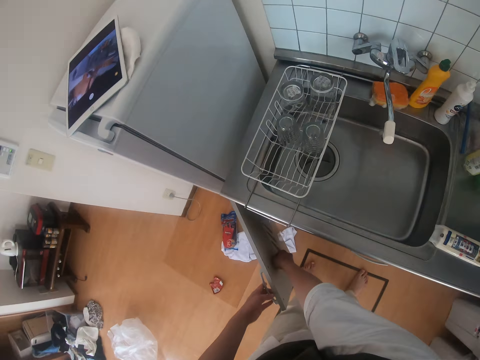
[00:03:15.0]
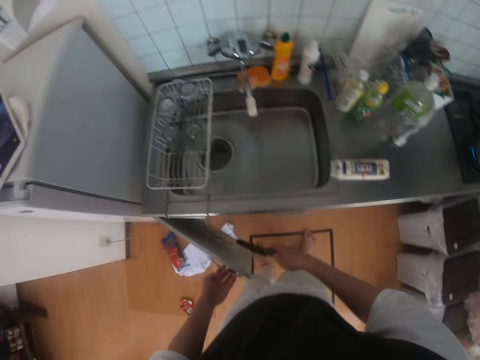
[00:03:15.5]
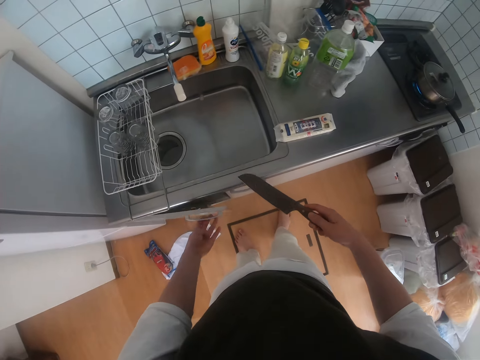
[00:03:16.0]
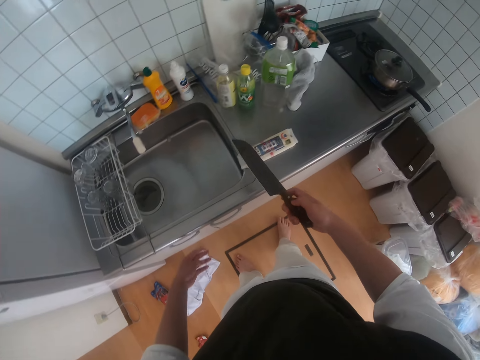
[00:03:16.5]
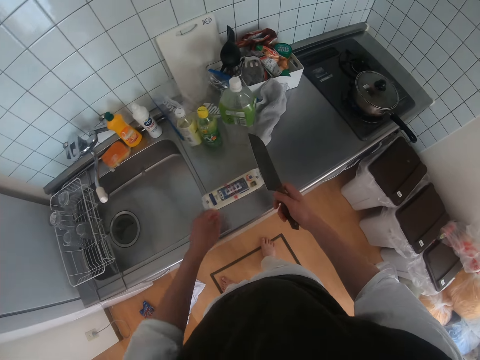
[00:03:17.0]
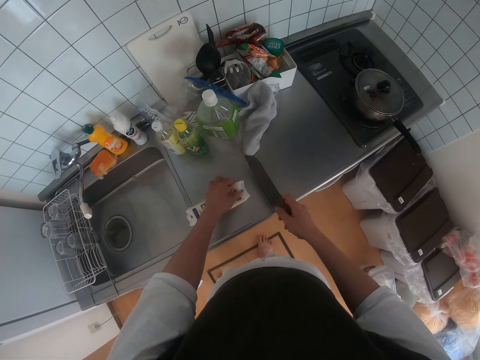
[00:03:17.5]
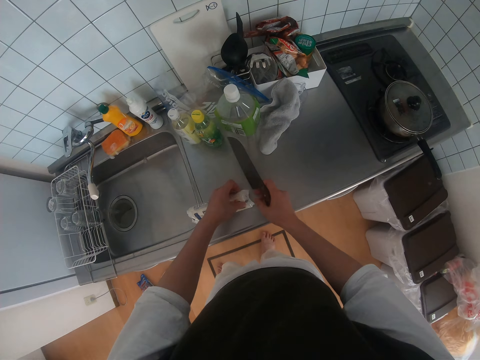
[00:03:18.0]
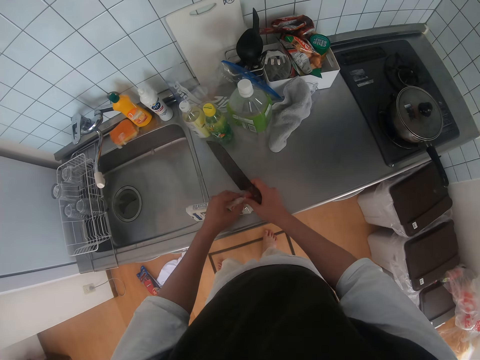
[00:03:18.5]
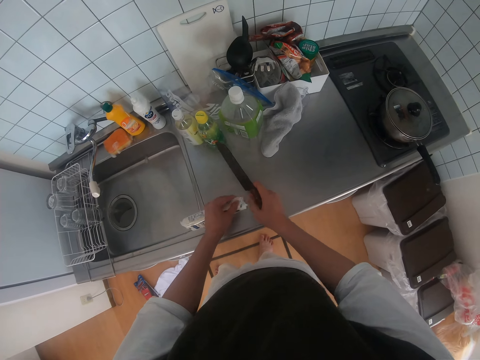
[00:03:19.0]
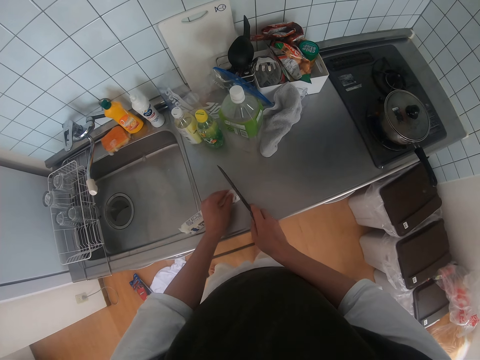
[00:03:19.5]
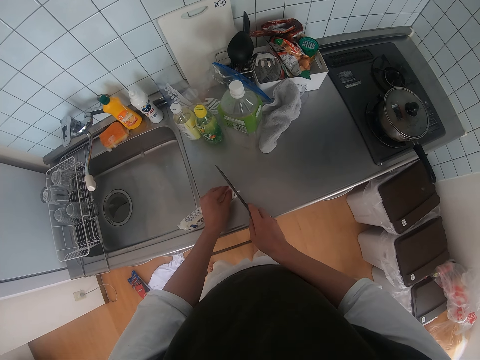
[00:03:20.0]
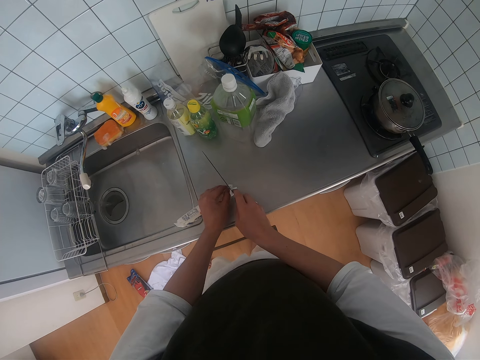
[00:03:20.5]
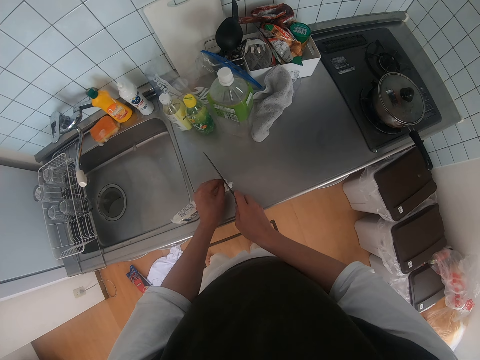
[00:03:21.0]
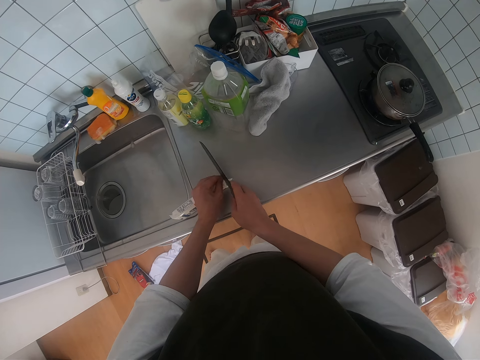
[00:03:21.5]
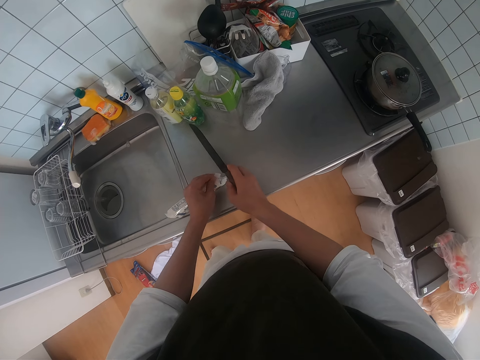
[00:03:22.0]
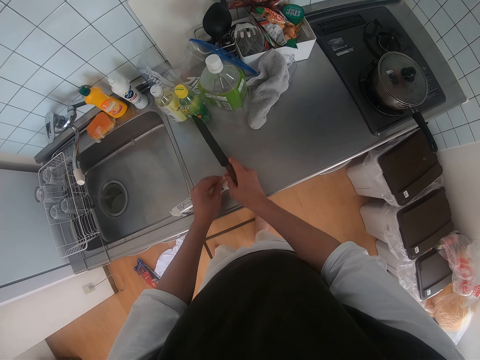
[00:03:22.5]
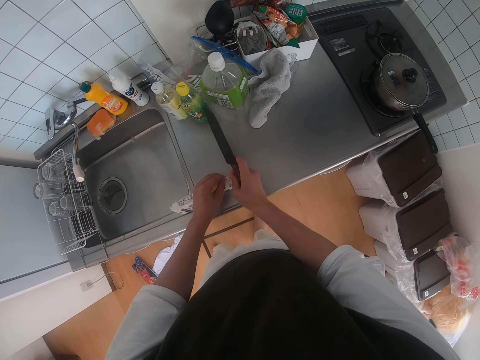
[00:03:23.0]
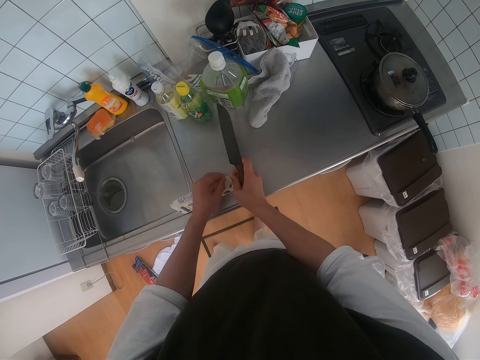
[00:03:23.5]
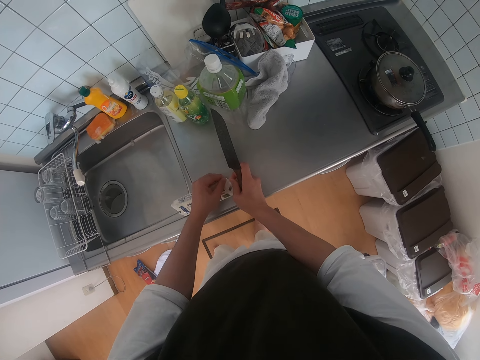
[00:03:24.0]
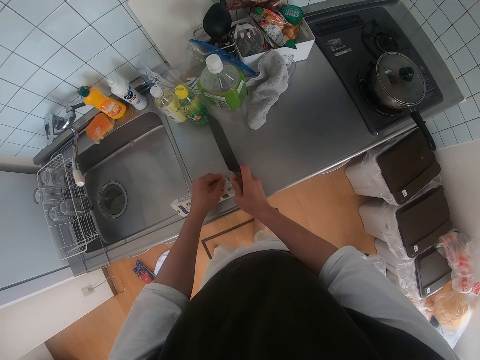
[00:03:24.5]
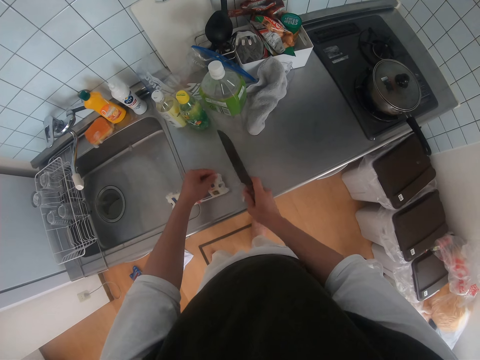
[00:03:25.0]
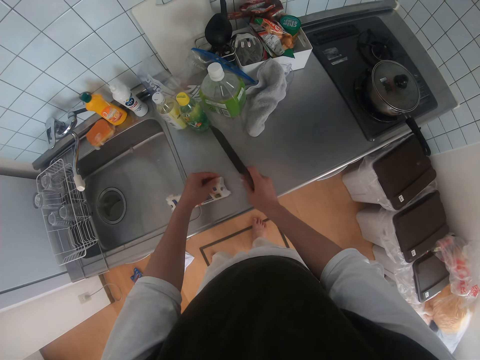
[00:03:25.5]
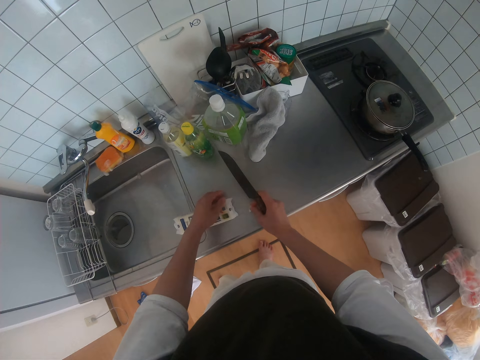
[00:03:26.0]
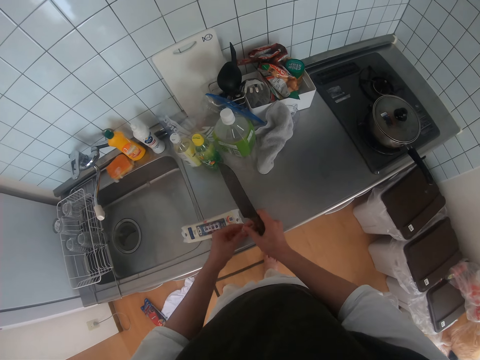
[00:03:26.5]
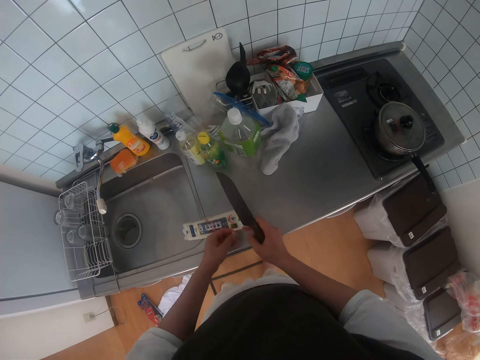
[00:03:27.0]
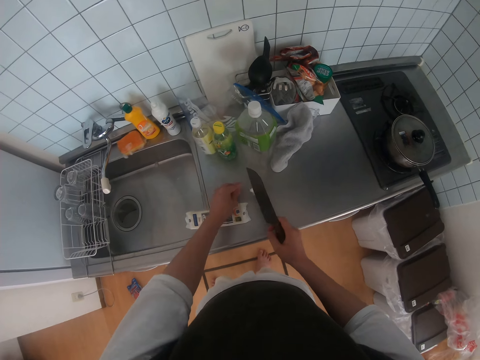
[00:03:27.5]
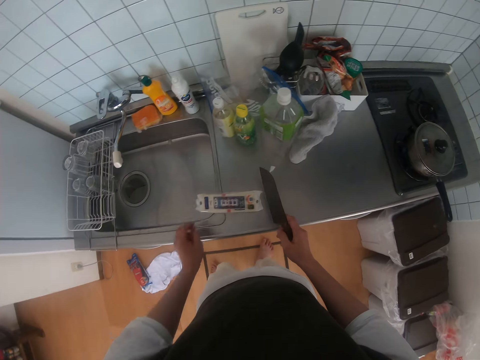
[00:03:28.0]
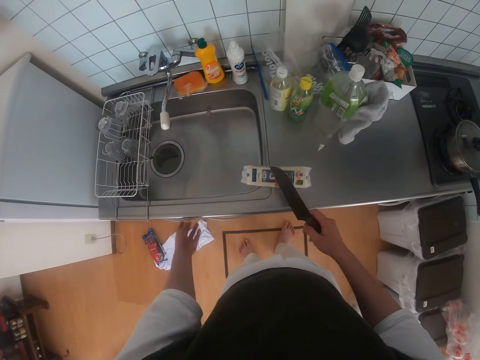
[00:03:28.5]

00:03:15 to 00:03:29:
The camera wearer removes a knife hanging on the door. They close the cabinet door. They lift the spaghetti pack from the countertop. They hold the packet with hands. They open the spaghetti pack with the knife. They cut the edge of the pack with the knife. They pull the top of the spaghetti pack. They tear the edge of the packet. They drop the top of the spaghetti pack on the countertop. They drop the spaghetti pack on the countertop. They hold a piece of packet paper with hands.

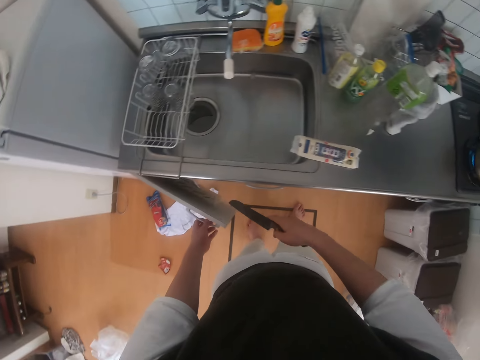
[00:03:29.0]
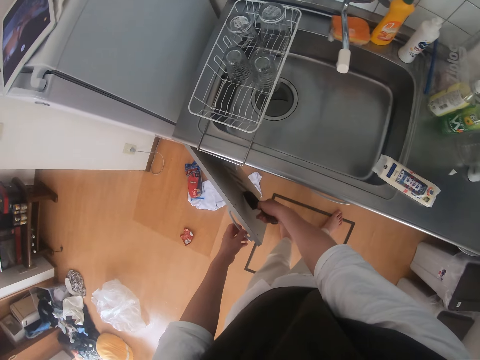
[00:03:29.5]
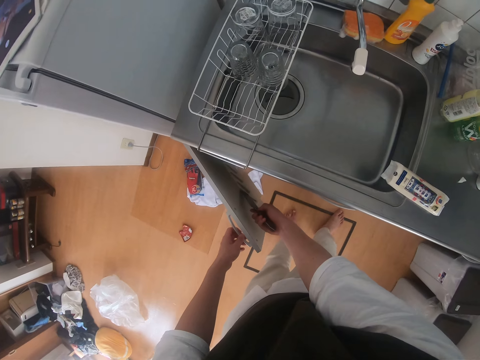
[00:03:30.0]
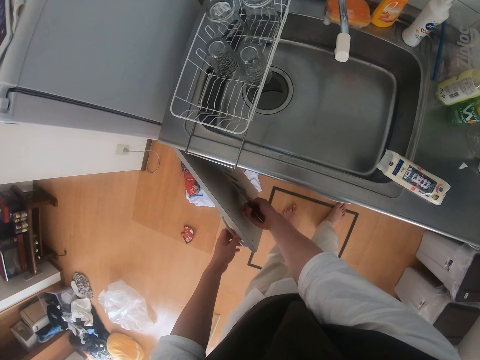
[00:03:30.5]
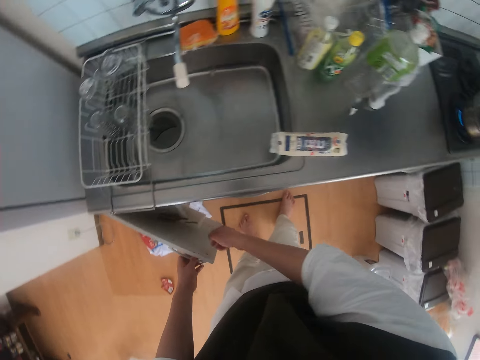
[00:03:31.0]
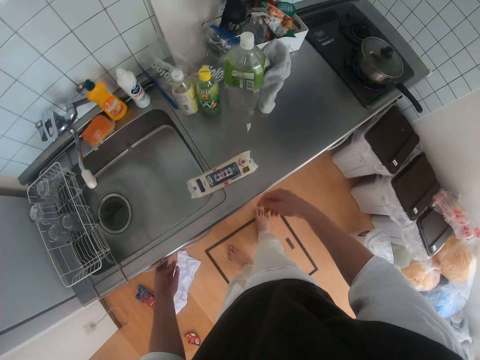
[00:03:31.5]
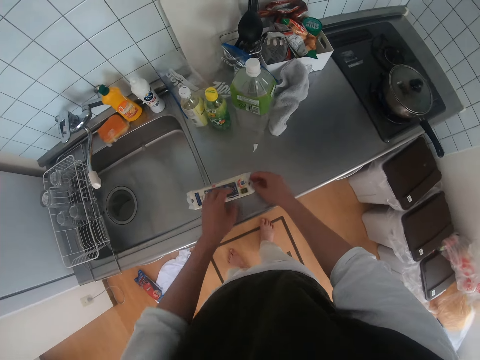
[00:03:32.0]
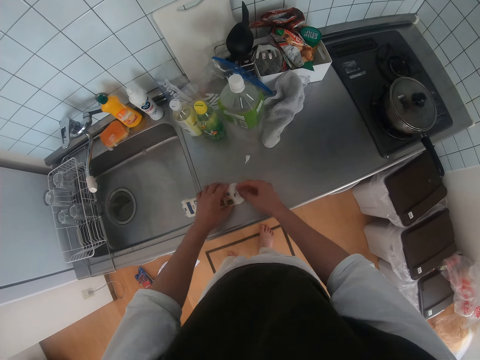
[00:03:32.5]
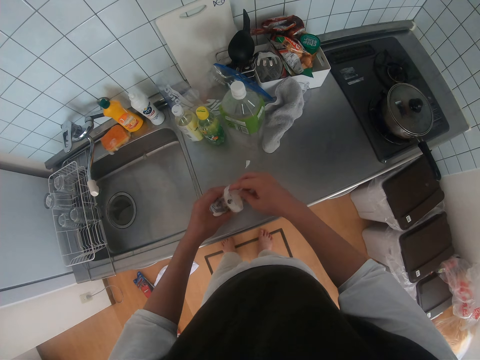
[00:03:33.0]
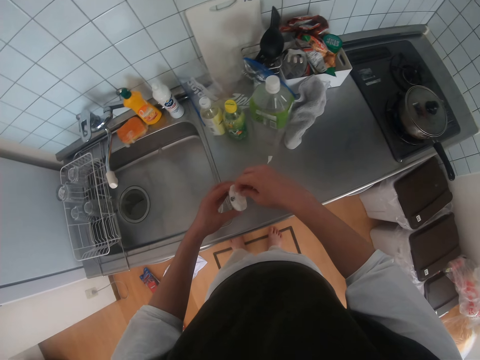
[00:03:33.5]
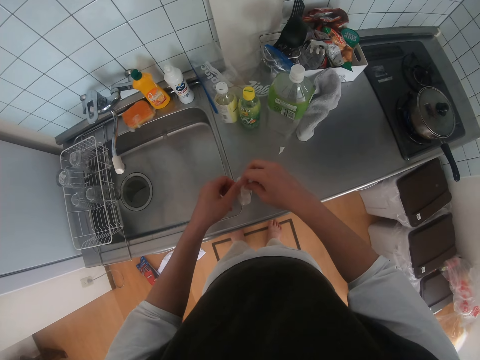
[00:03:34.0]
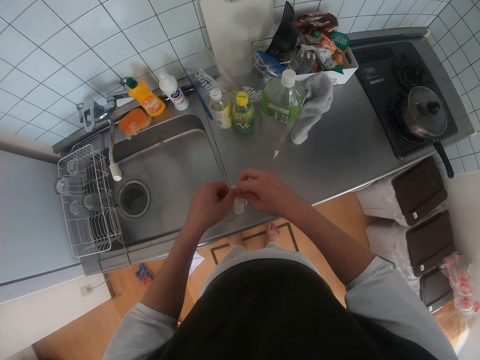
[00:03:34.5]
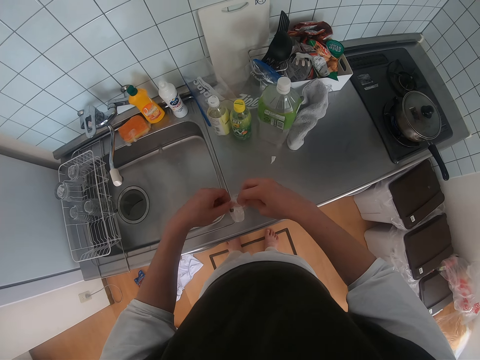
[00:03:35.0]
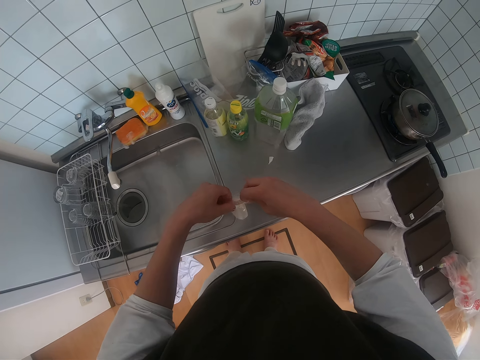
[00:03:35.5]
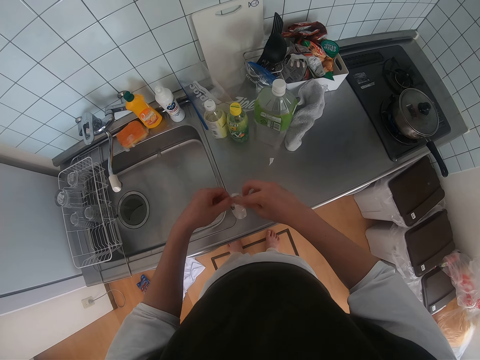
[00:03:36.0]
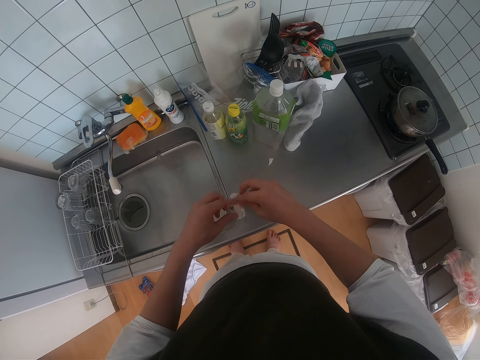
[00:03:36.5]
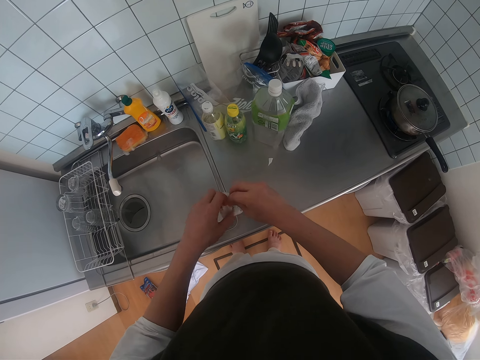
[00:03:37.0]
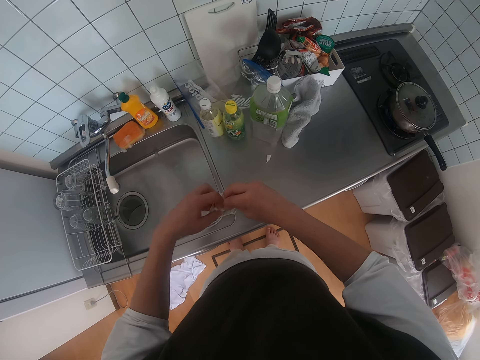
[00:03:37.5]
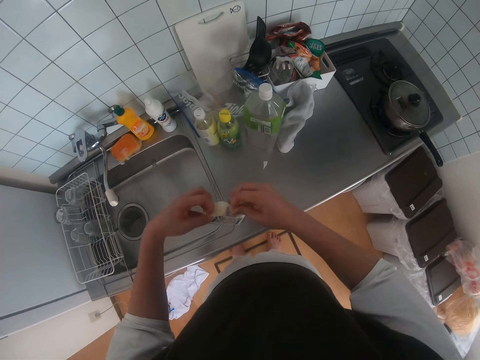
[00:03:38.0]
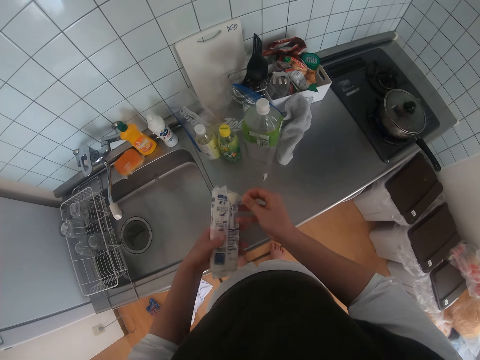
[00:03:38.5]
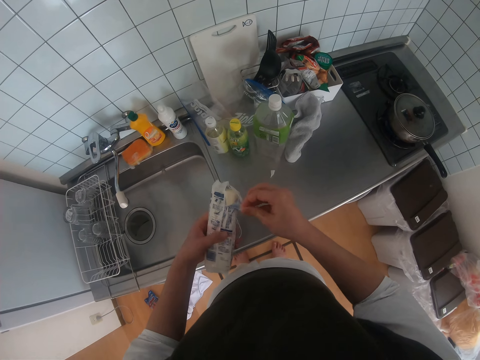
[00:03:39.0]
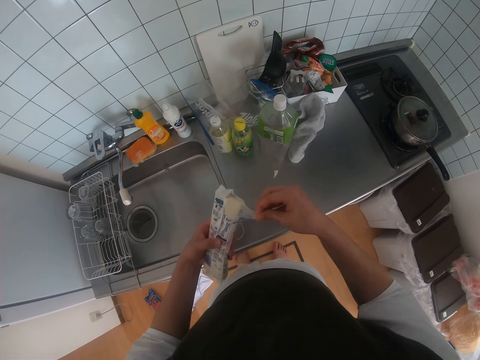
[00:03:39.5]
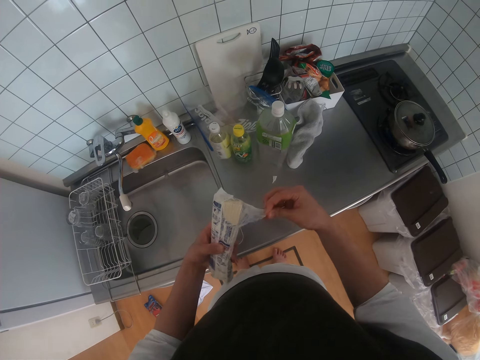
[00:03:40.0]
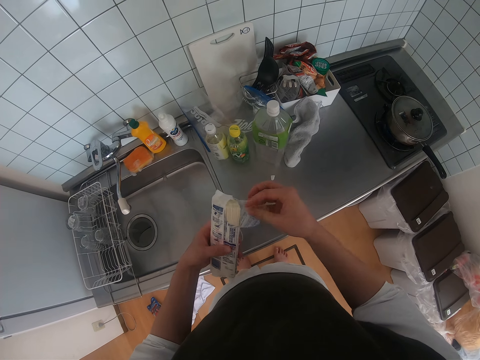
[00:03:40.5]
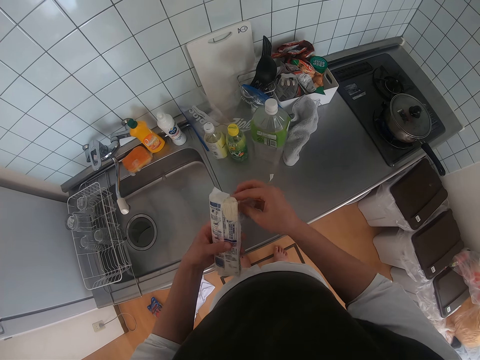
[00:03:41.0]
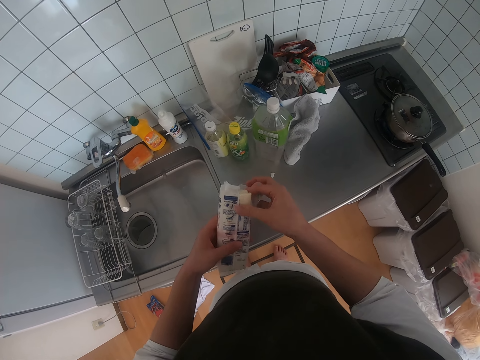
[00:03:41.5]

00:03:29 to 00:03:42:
The camera wearer opens the sink cabinet door. They hang the knife on the cabinet door. They close the sink cabinet door. They pick the spaghetti pack from the countertop. They open the spaghetti pack. They tear the packet with hands.
